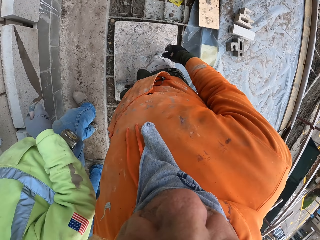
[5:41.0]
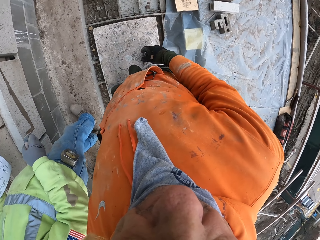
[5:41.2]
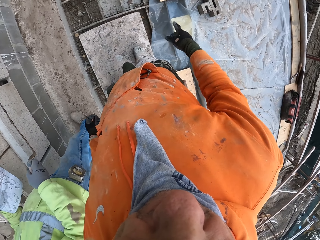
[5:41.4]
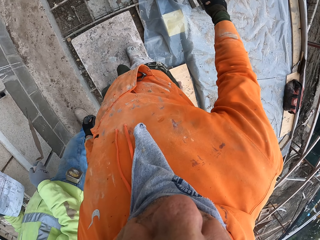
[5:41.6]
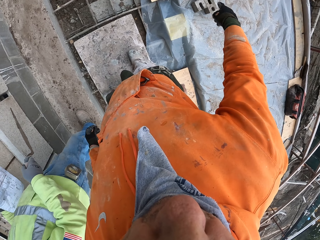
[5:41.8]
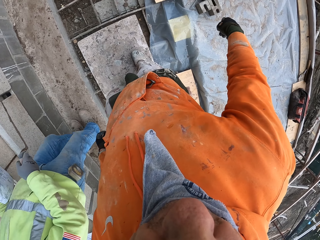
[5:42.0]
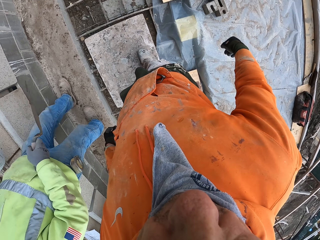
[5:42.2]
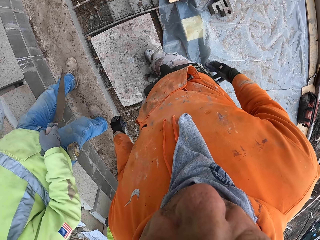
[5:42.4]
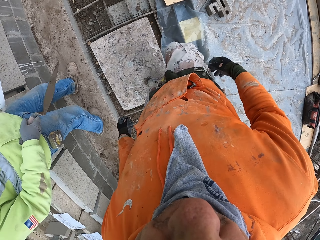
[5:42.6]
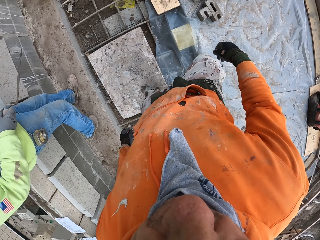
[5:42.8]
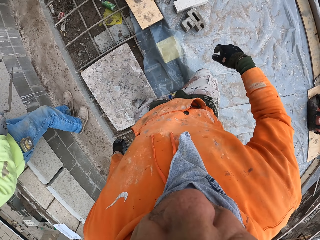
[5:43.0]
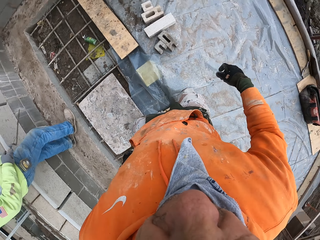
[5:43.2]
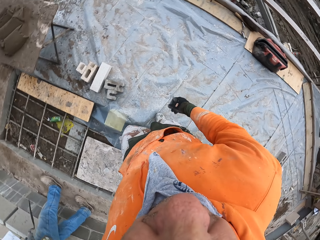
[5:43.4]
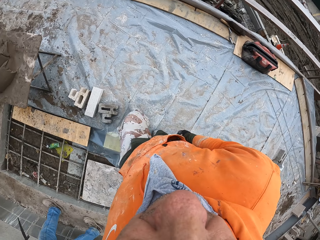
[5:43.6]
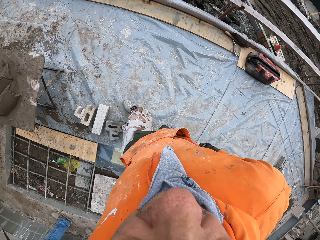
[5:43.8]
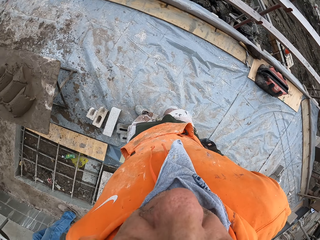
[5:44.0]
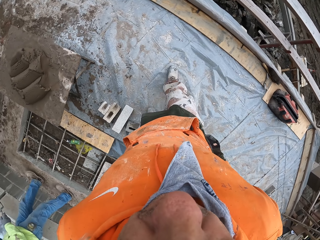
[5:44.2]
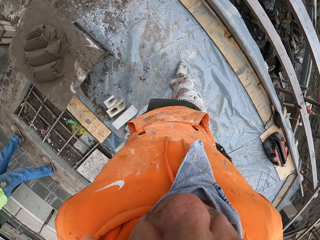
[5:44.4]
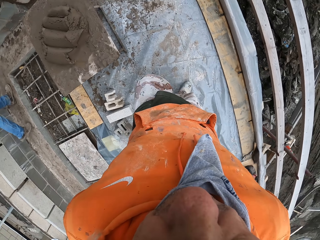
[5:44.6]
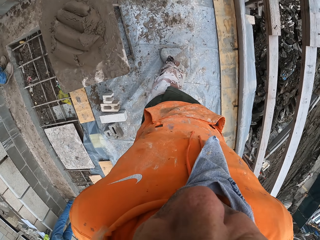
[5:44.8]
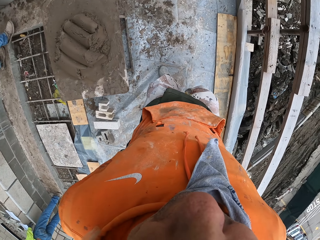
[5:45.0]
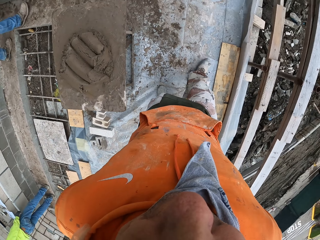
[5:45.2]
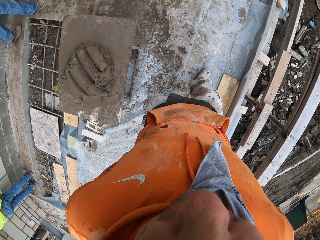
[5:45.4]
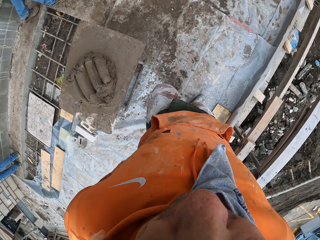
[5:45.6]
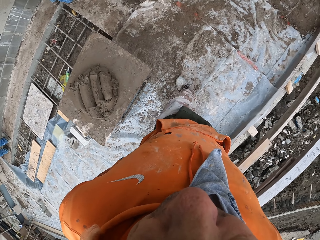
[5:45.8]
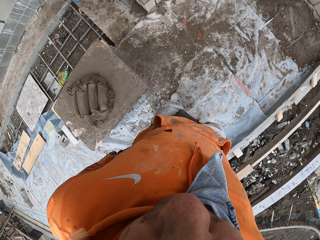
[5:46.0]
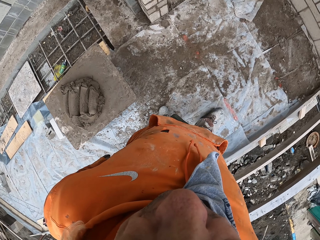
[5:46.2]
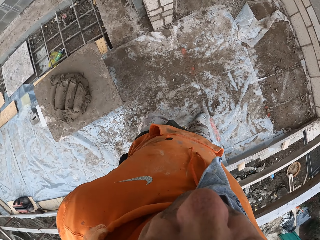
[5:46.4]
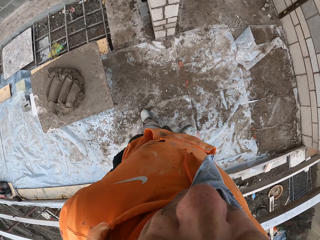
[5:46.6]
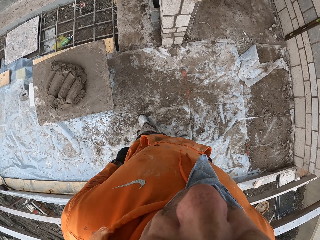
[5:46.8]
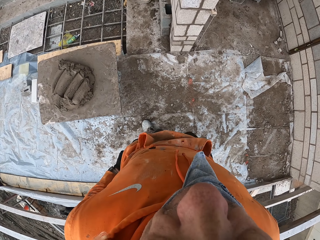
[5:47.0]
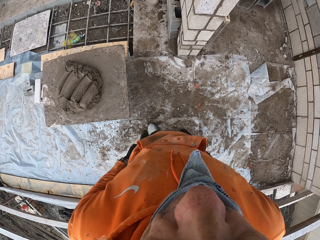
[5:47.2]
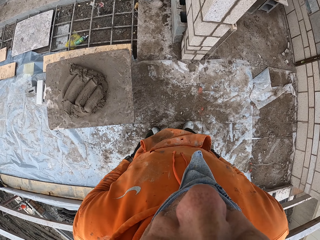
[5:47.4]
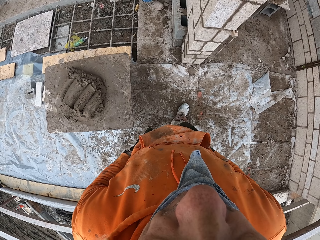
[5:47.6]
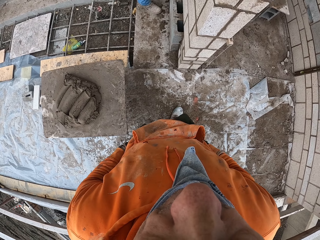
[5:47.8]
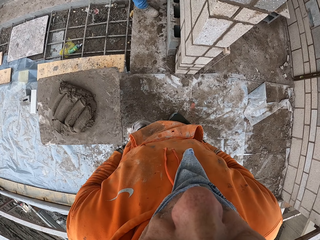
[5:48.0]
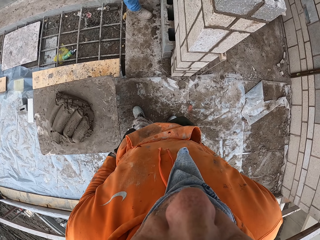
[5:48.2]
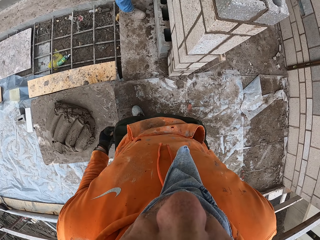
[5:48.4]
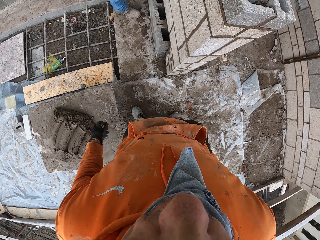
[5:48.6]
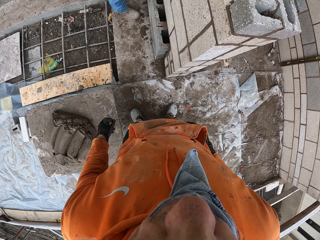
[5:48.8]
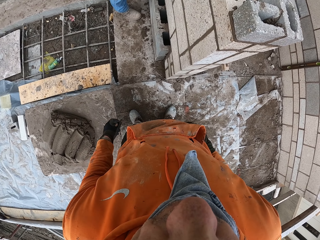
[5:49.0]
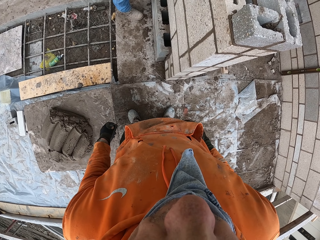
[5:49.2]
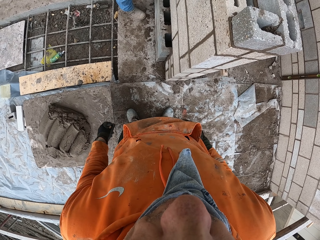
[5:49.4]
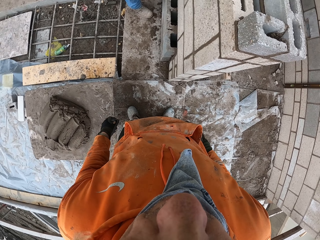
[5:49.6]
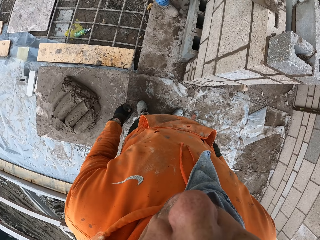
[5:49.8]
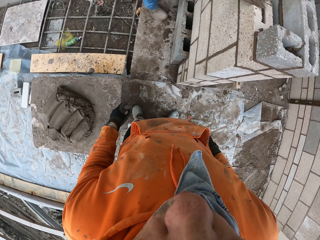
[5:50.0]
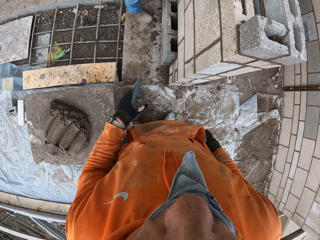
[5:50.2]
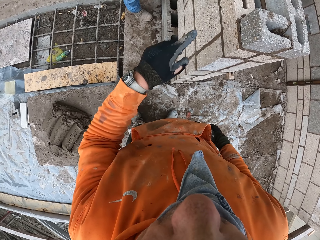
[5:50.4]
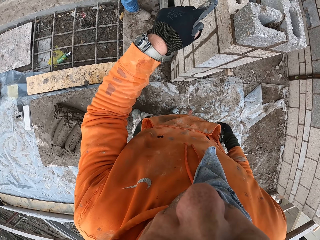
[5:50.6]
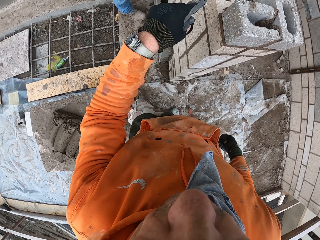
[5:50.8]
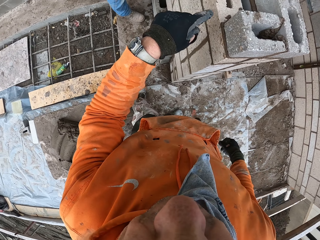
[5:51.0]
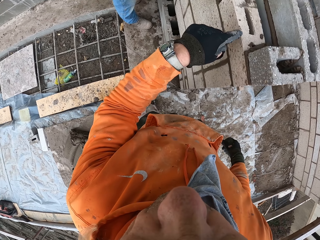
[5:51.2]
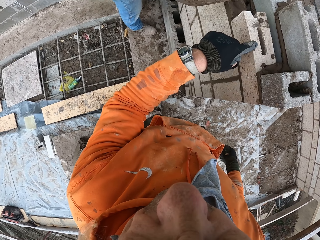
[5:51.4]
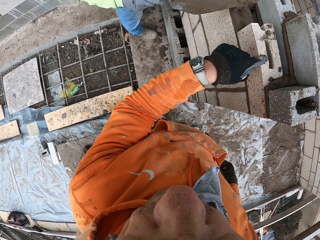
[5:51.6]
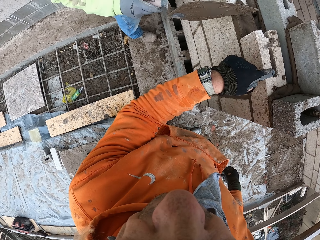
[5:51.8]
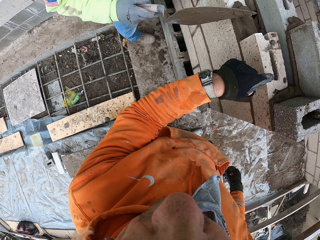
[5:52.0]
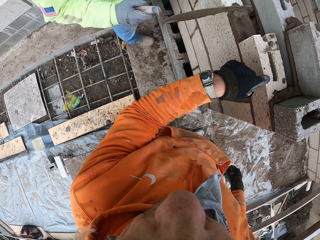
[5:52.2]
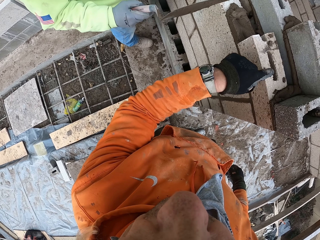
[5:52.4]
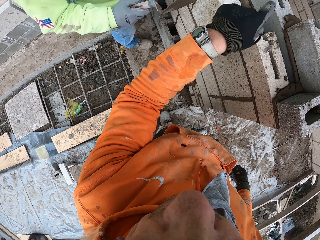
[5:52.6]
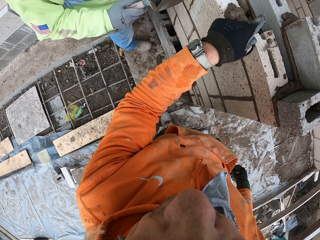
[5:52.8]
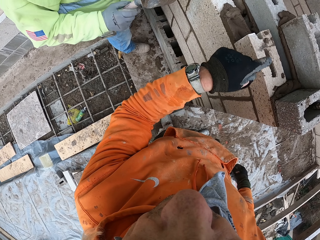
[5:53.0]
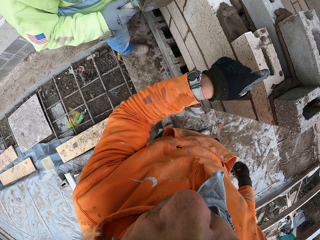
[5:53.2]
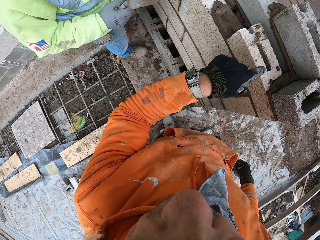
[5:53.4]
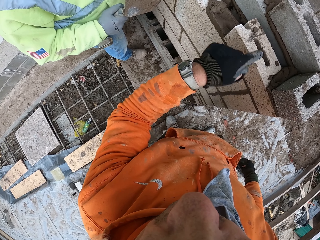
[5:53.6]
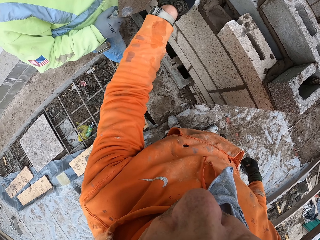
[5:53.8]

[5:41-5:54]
The camera wearer looks around a construction site. A man walks around the building. The camera wearer walks around the construction site. They look around the construction site, walk around the construction site, and look around the construction site. They talk to the man and point at a wall.

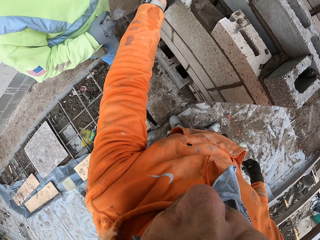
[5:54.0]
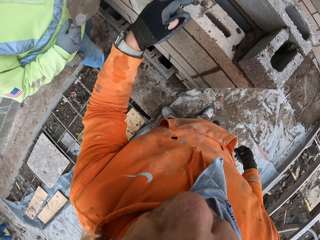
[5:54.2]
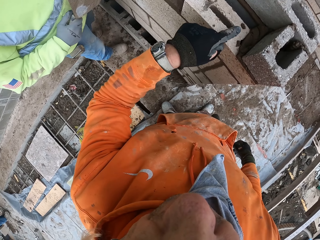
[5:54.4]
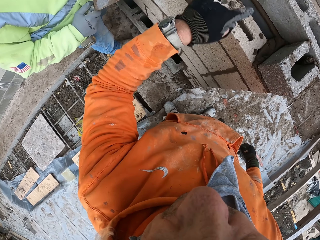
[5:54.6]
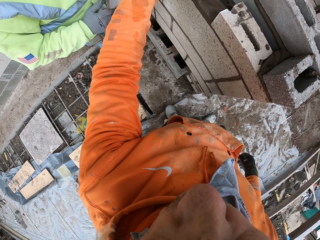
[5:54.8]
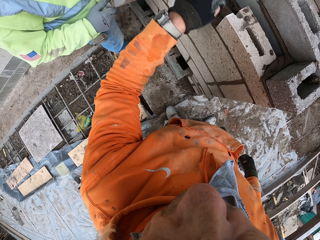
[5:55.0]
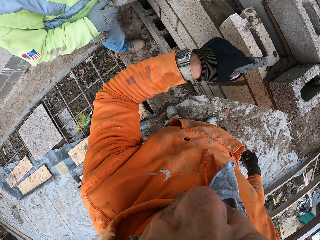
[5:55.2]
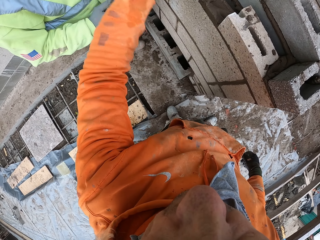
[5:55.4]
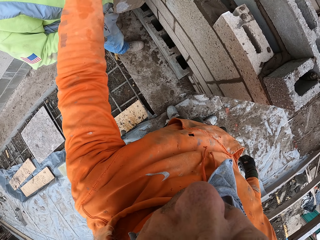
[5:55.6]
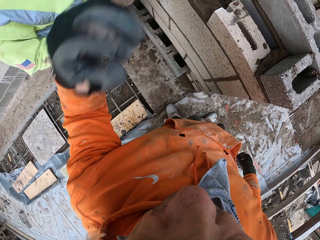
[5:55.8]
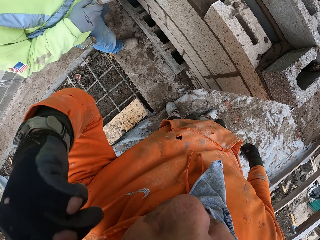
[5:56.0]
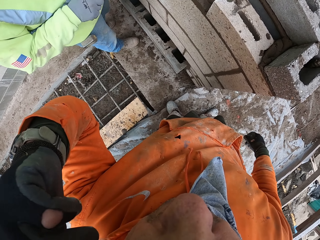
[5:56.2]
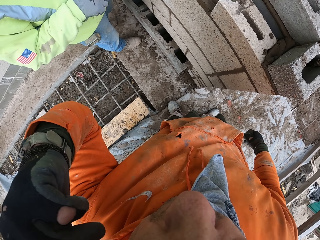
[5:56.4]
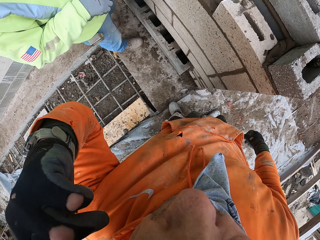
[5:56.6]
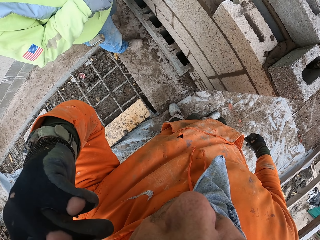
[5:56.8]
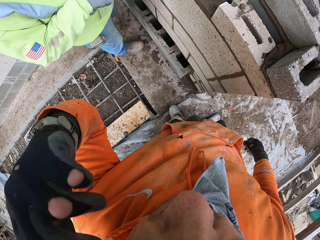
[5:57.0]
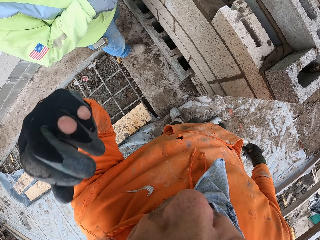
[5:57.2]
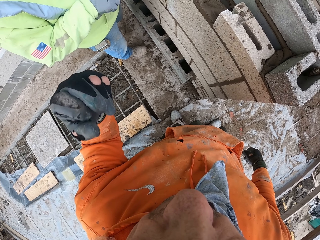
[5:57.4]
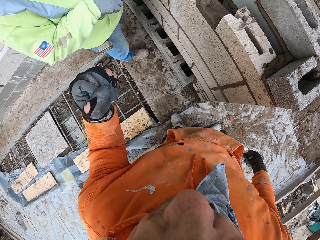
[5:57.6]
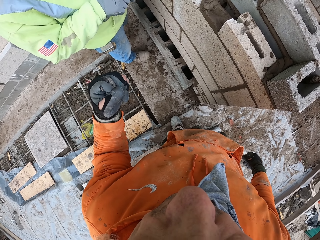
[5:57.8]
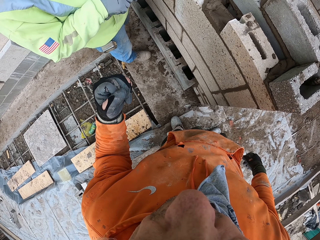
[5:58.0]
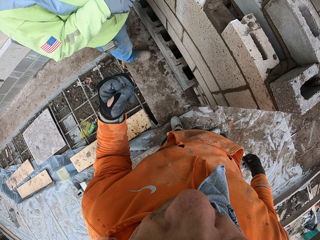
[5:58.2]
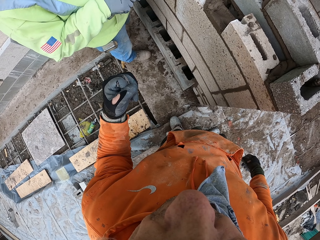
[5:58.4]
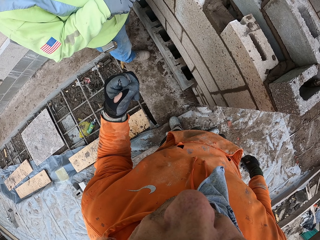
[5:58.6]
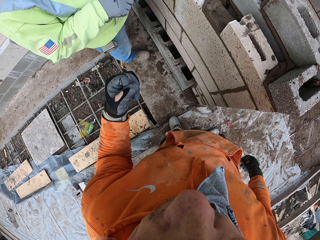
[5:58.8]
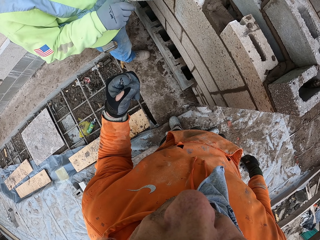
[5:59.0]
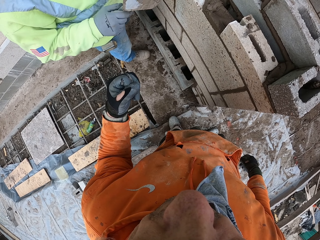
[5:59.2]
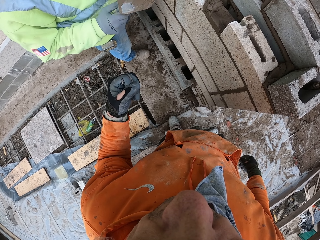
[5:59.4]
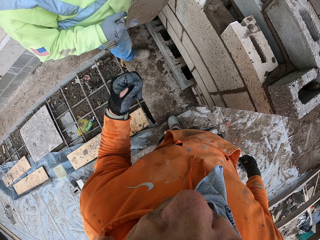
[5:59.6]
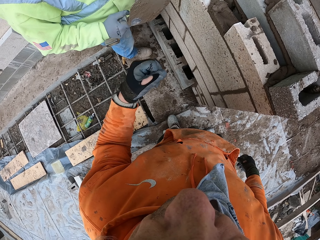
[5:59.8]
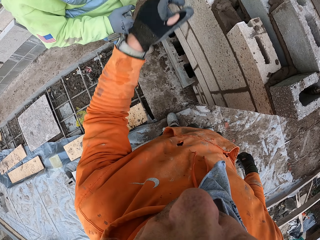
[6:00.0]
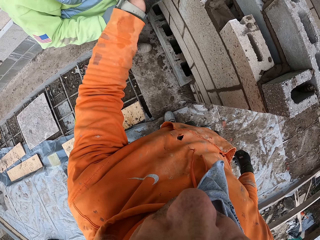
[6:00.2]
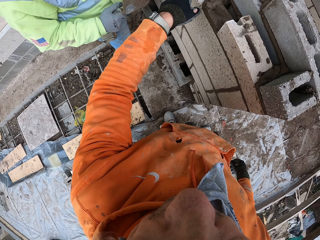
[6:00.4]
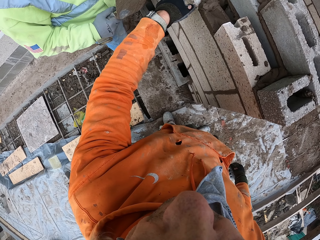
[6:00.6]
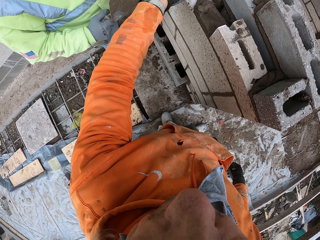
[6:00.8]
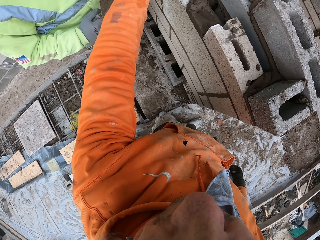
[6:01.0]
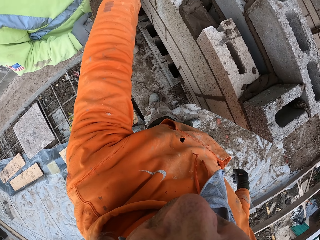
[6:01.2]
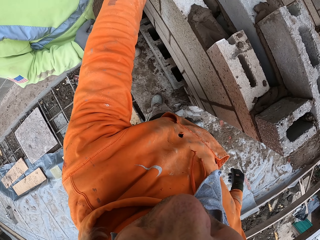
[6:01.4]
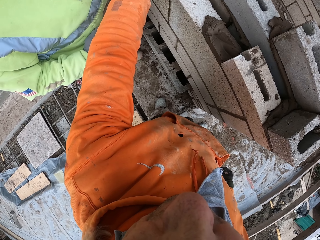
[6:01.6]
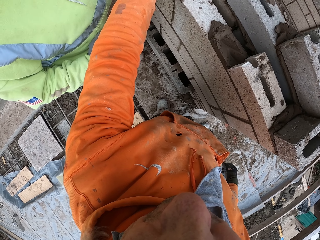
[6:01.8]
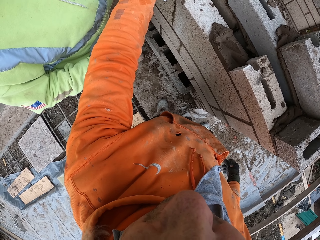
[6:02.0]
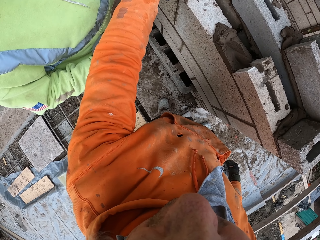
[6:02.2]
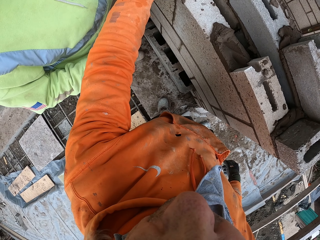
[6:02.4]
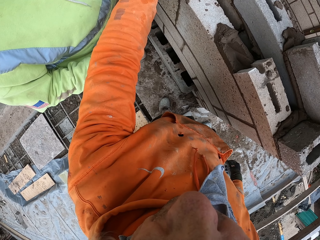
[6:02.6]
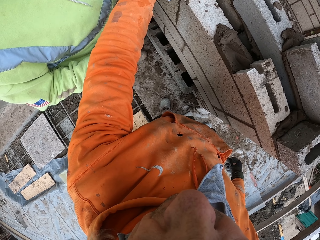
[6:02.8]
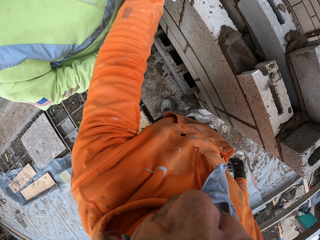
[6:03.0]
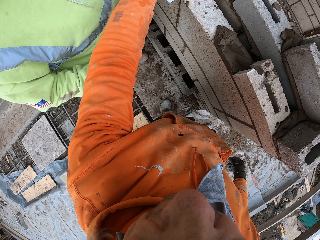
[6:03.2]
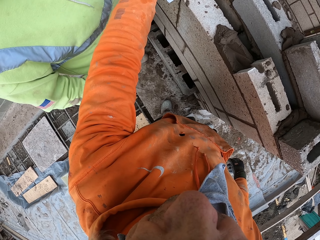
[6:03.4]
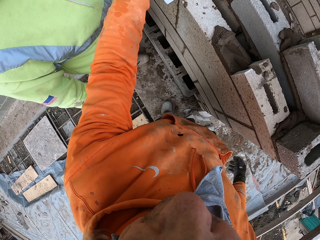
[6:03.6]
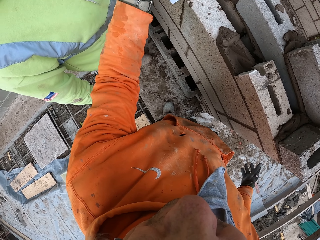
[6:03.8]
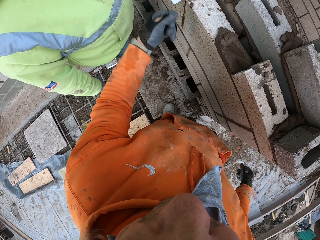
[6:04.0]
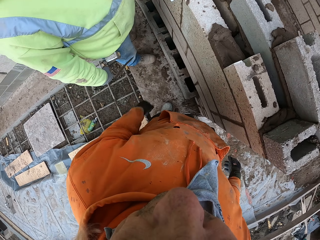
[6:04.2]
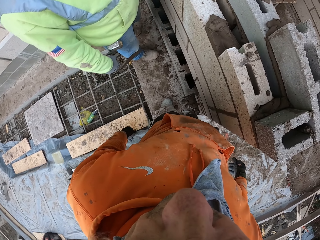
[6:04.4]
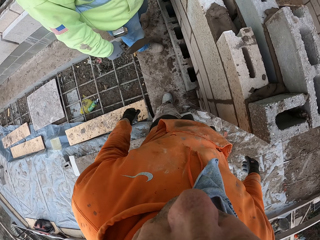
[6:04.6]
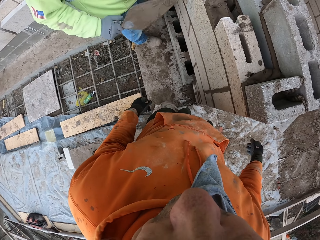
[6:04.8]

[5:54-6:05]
The camera wearer moves his hand on a wall. A man looks at the camera wearer. The camera wearer looks around a construction site. He points at the wall and talks to the man. The man looks around the construction site. The camera wearer walks around the construction site. He points at the wall.
